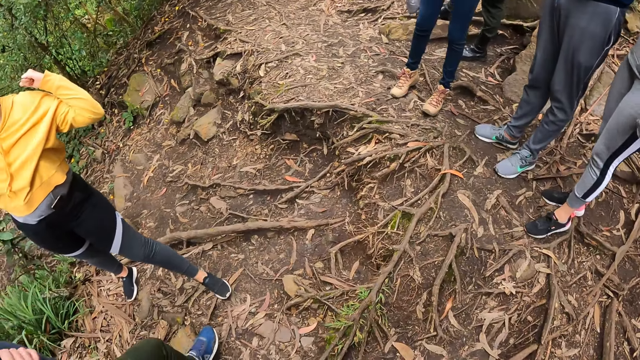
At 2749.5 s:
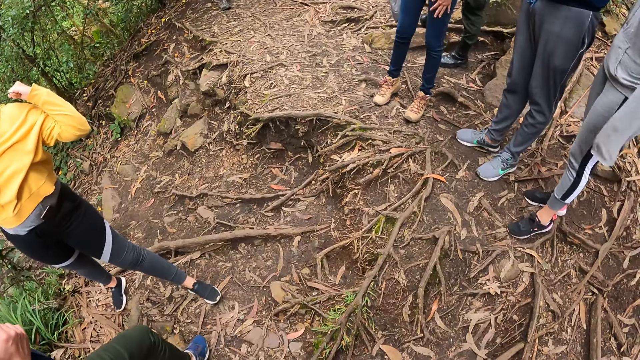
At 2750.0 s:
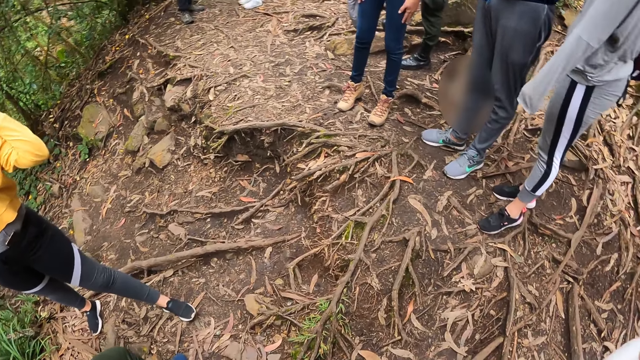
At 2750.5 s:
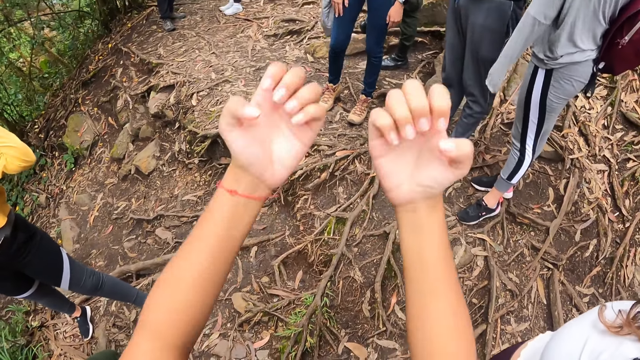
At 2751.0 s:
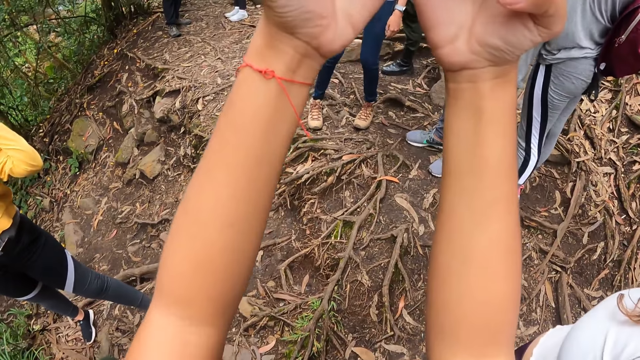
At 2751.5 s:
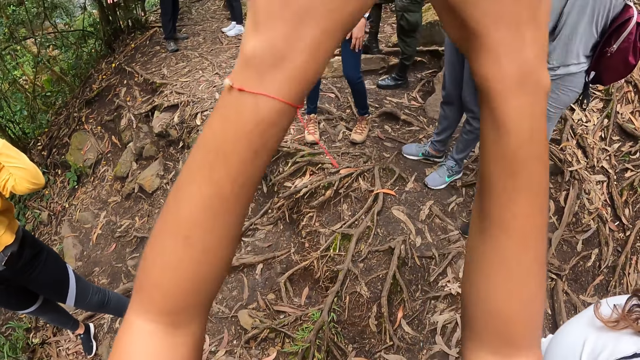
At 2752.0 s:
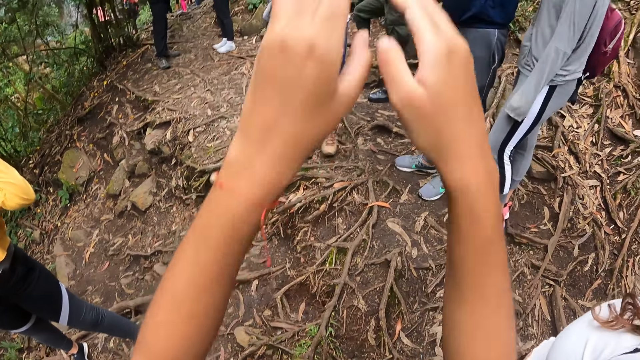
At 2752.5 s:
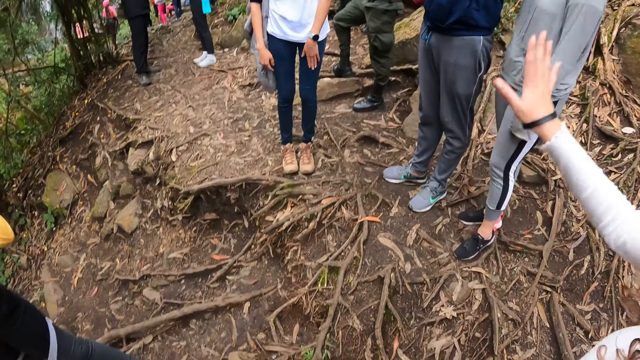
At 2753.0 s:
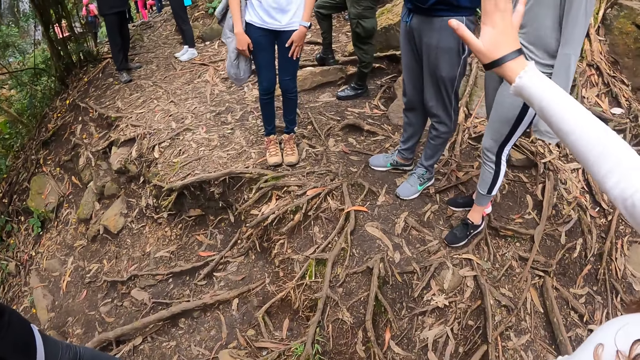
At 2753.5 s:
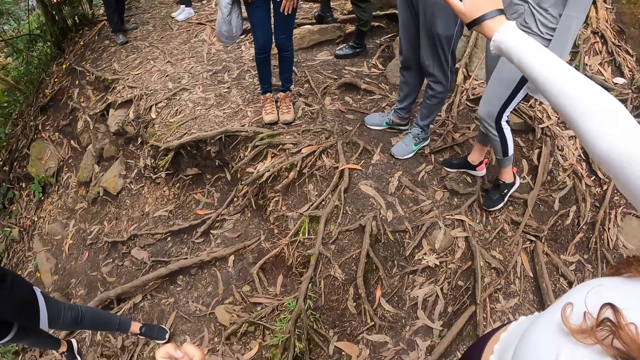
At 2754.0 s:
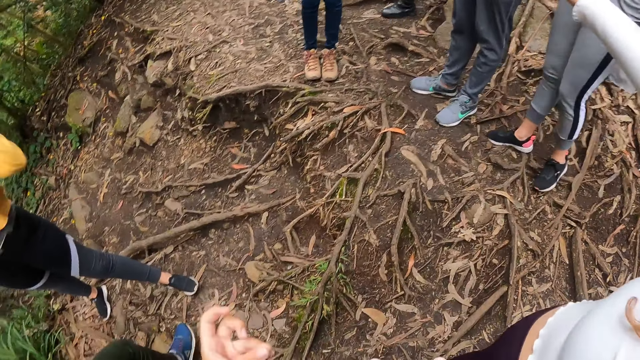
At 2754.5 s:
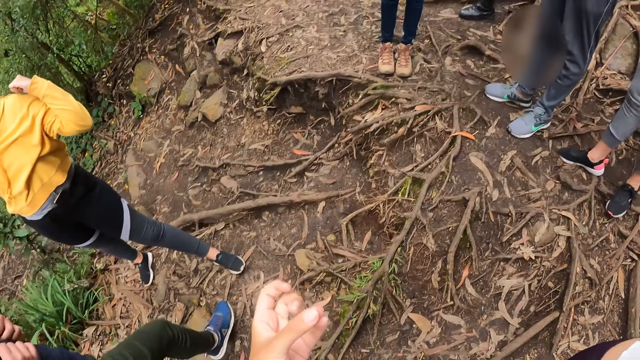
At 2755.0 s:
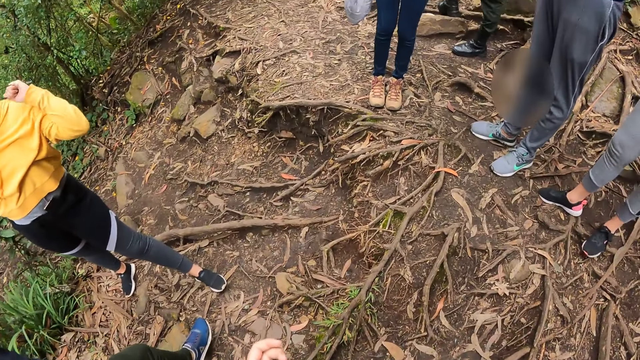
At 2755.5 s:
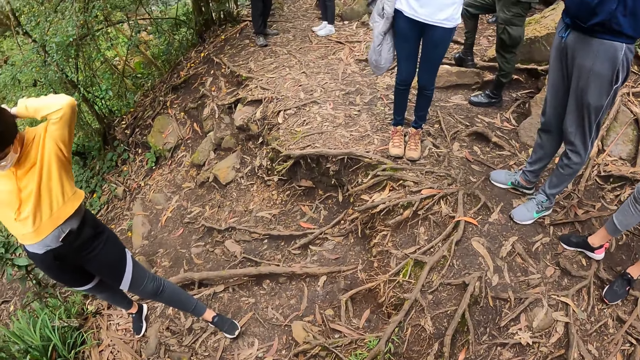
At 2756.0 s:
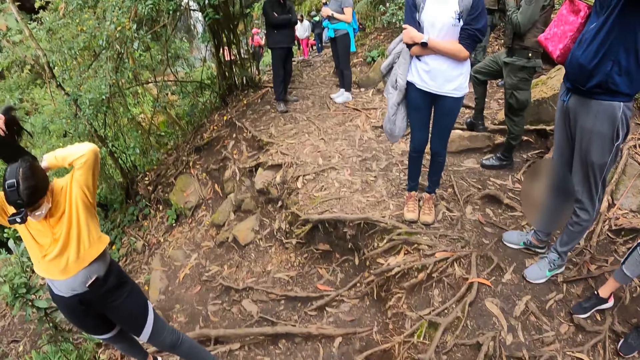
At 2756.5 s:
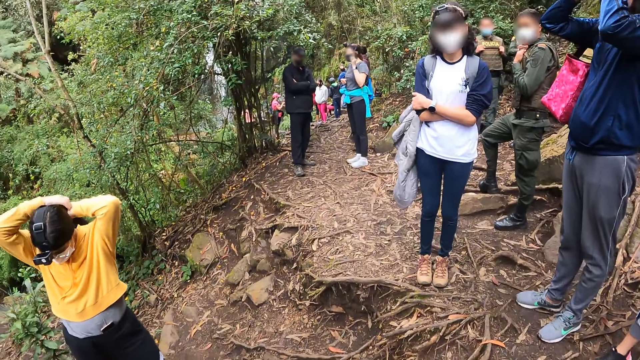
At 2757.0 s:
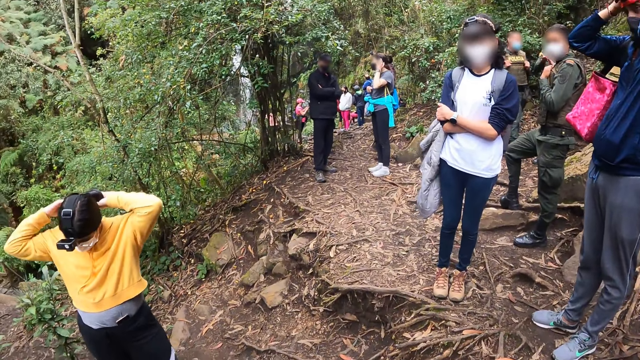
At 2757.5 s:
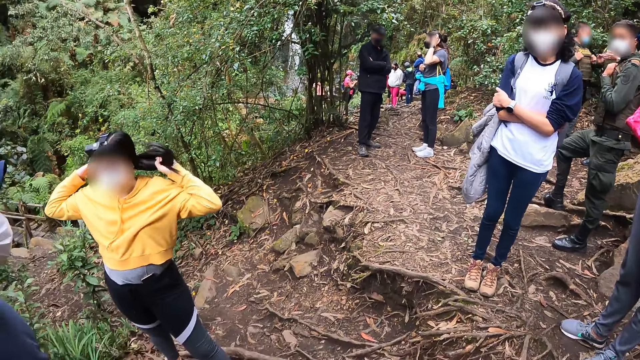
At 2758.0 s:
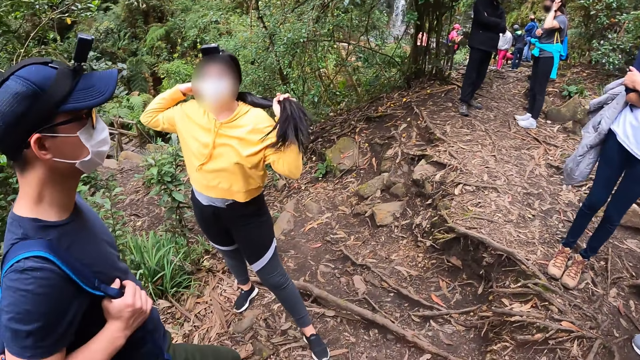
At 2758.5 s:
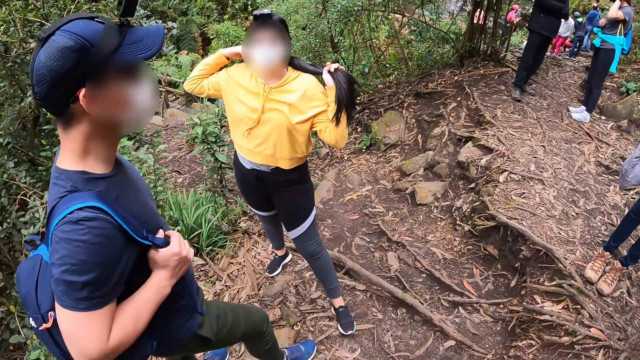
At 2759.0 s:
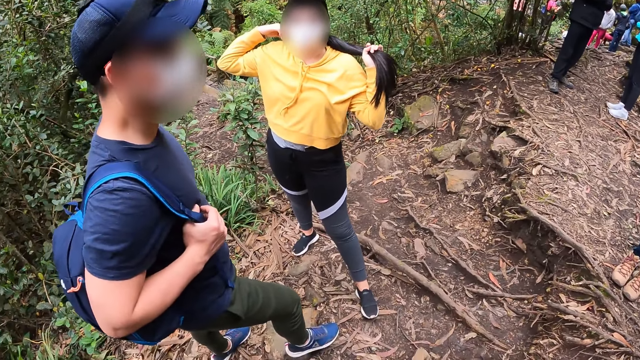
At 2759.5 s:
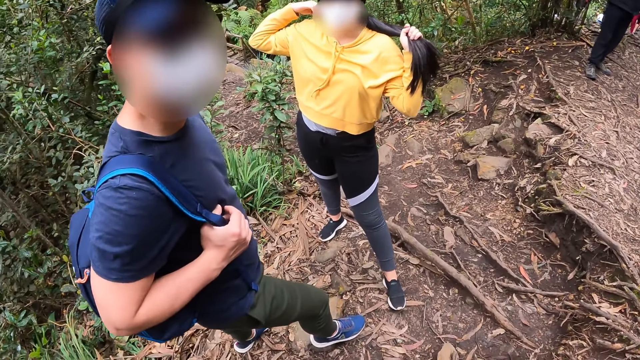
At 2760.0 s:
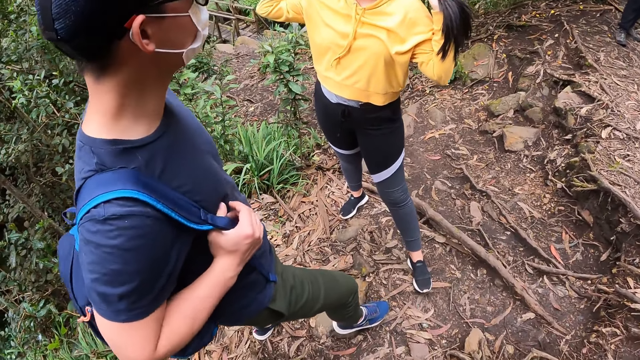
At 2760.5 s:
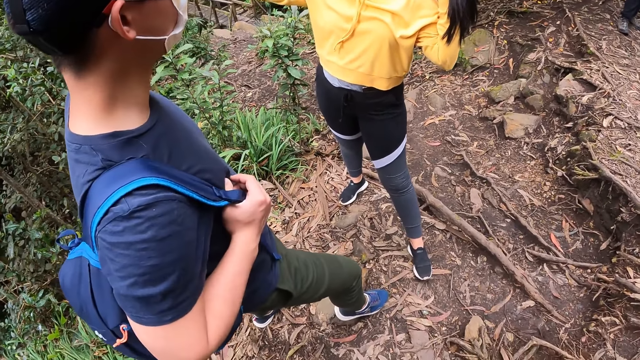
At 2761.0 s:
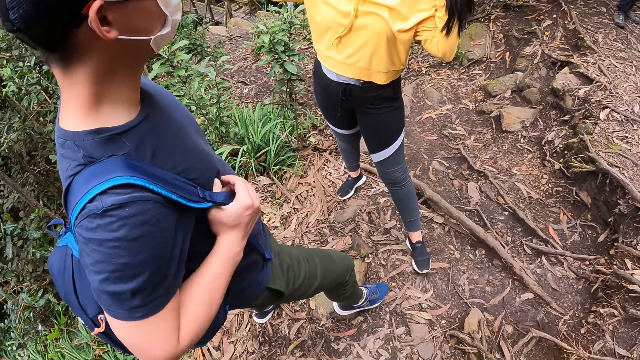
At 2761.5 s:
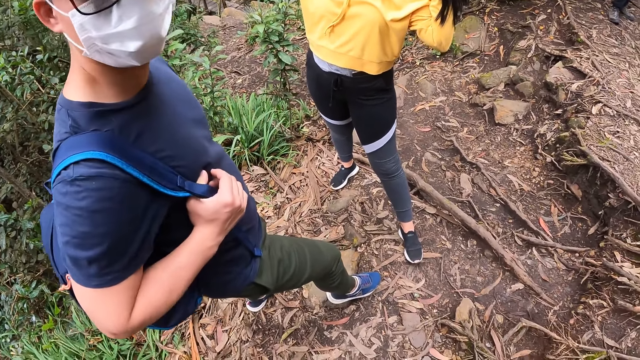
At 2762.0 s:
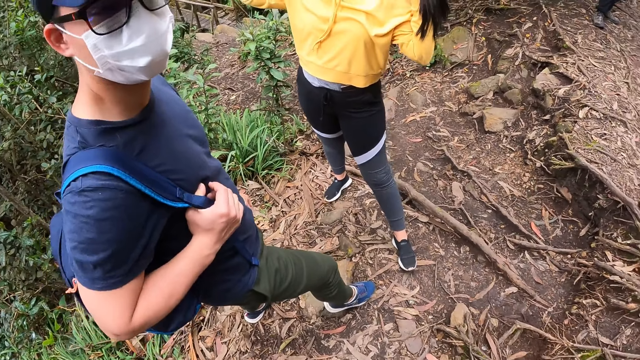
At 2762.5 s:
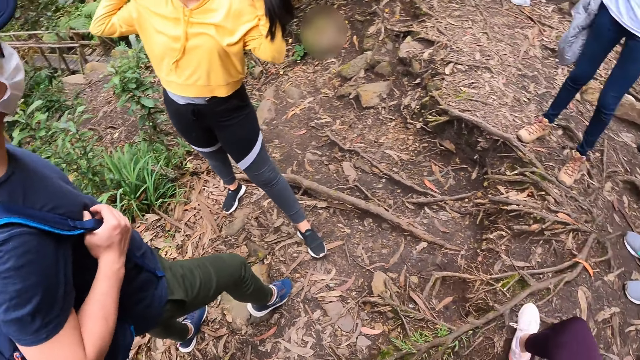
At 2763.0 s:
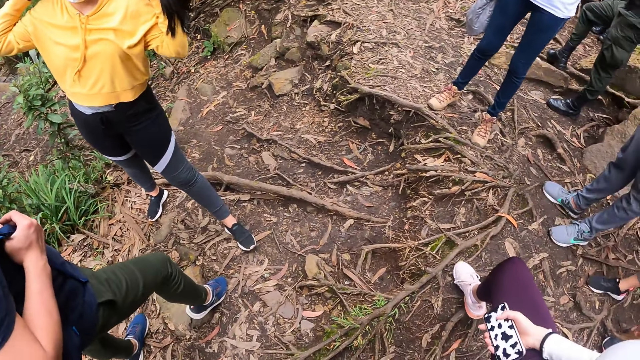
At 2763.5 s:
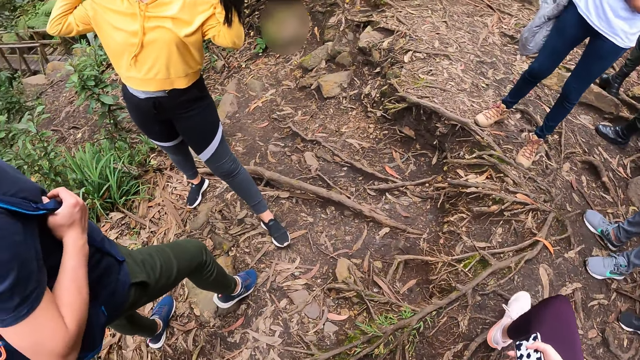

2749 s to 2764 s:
The camera wearer gestures with both hands and raises their hands up. The woman raises her right hand. The woman waves. Another woman packs her hair with a black band in her right hand. The camera wearer looks at the other woman and a man. They interact with the man.

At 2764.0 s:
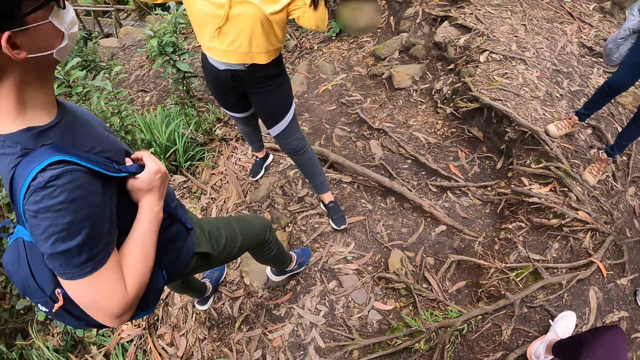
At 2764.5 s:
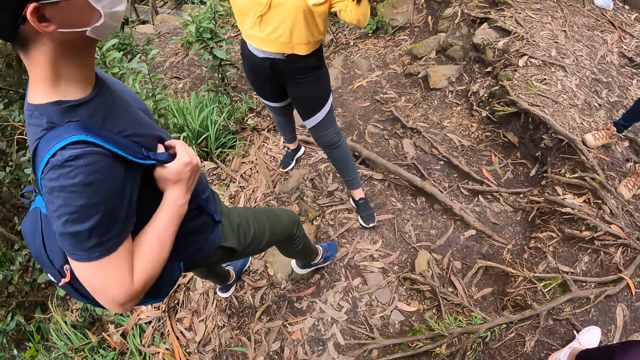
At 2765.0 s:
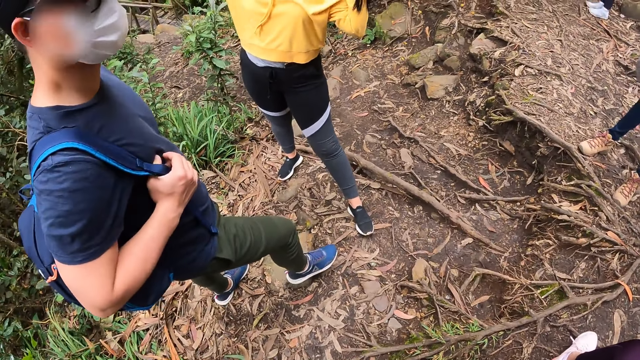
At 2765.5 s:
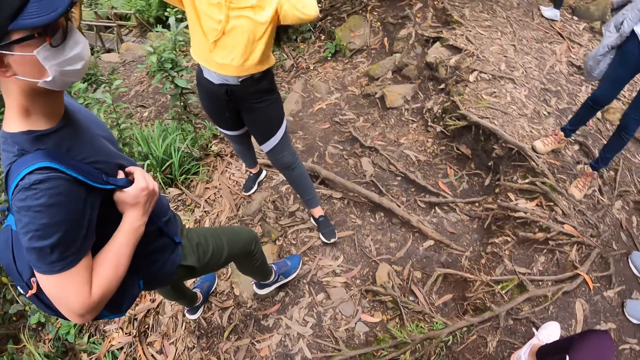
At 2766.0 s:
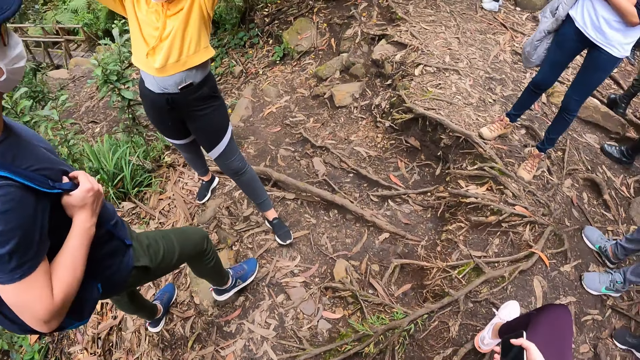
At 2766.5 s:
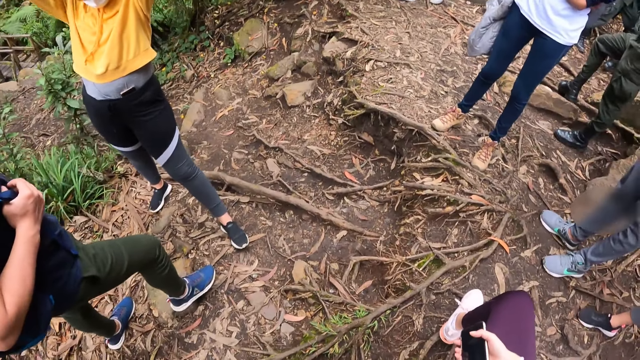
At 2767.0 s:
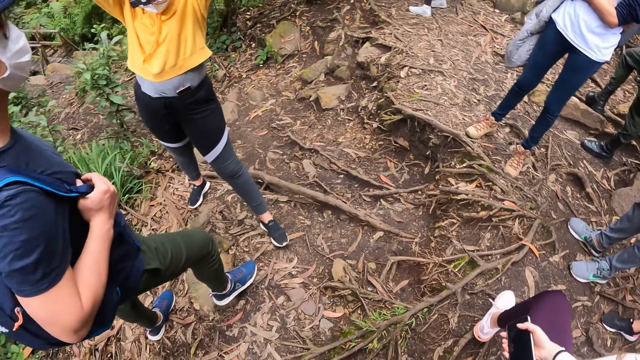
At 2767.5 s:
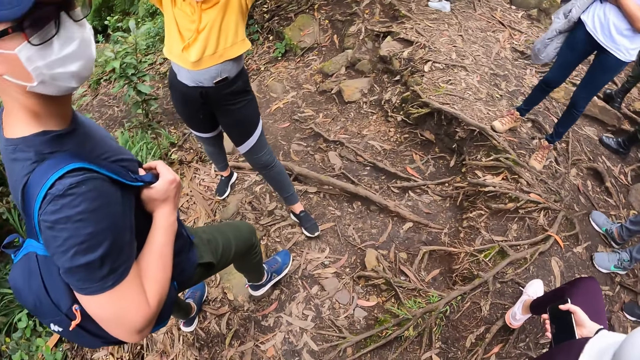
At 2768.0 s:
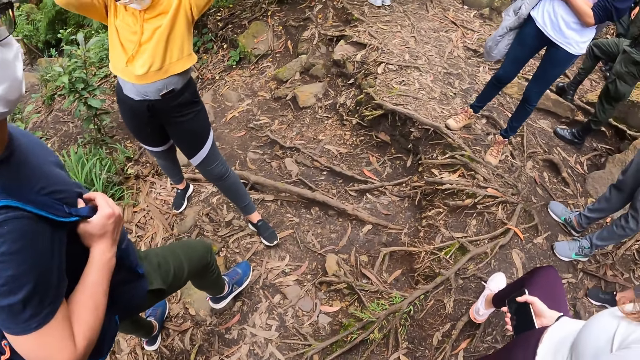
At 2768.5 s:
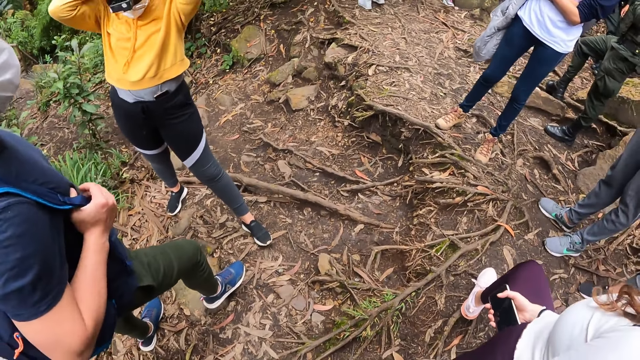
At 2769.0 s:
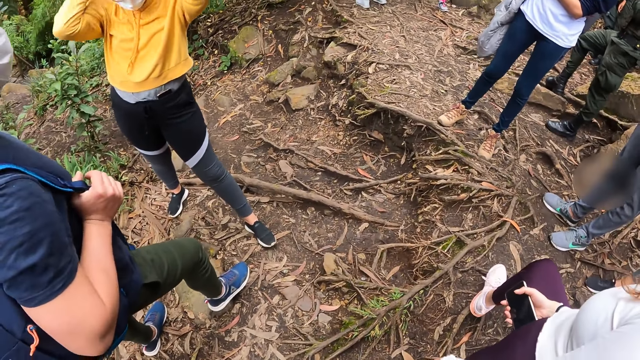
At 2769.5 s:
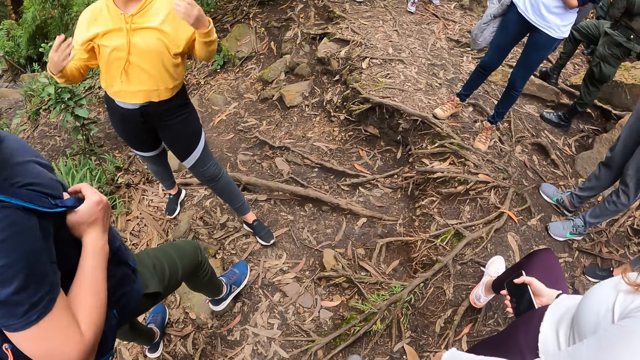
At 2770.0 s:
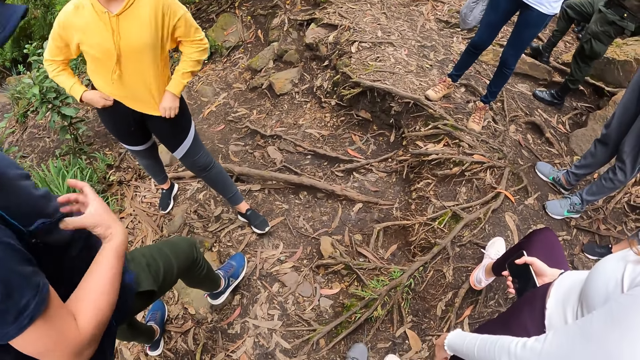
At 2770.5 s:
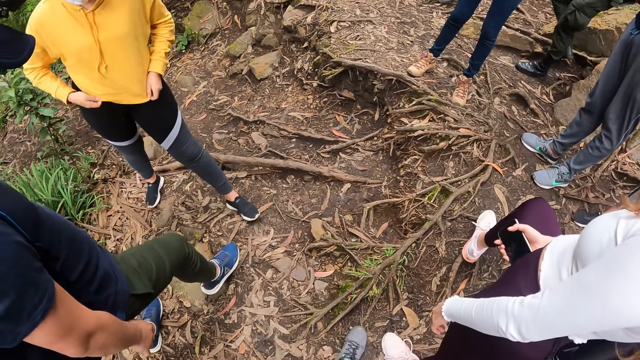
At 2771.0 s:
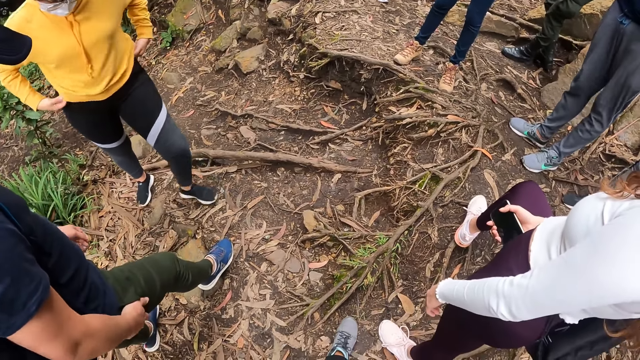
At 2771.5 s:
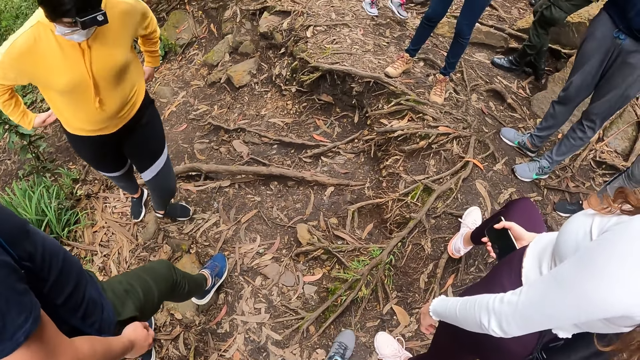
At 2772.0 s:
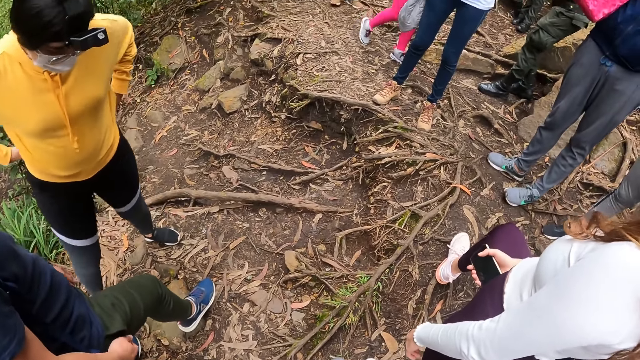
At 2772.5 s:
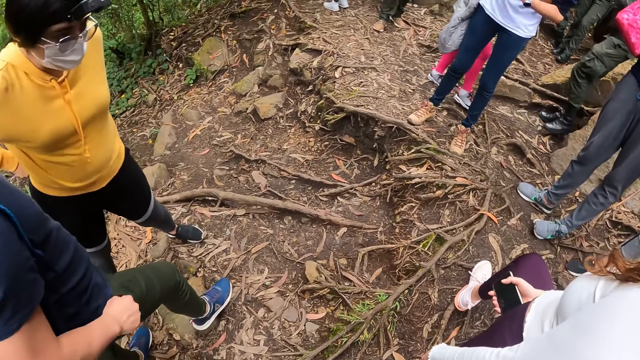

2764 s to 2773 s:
The woman touches a sweater.
